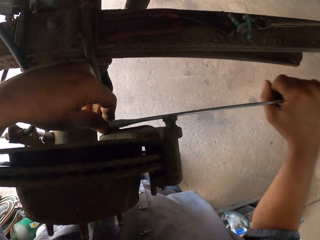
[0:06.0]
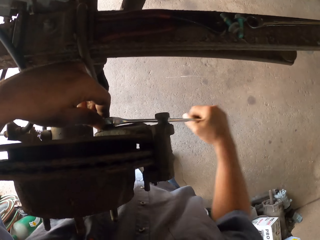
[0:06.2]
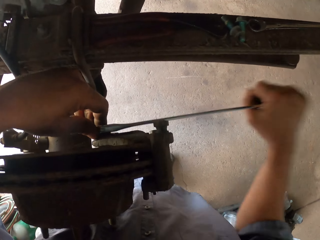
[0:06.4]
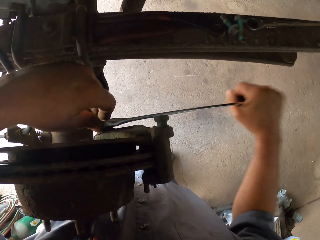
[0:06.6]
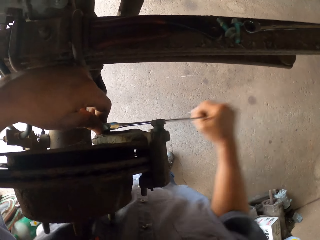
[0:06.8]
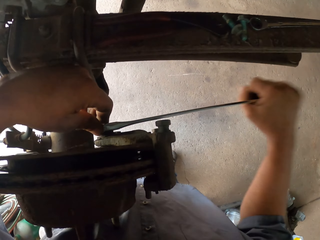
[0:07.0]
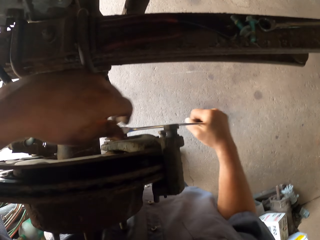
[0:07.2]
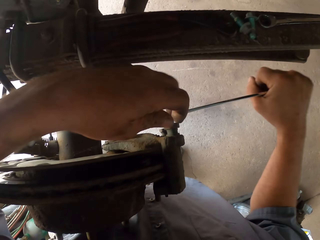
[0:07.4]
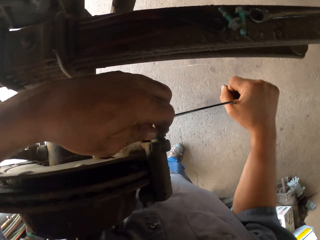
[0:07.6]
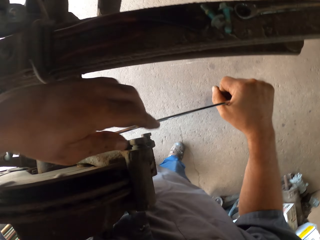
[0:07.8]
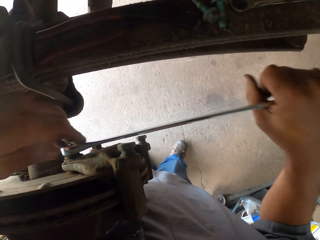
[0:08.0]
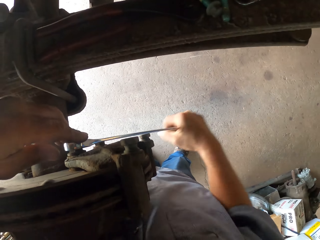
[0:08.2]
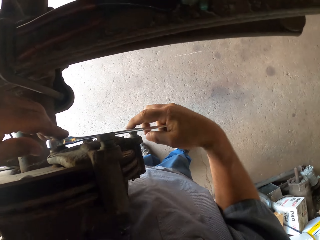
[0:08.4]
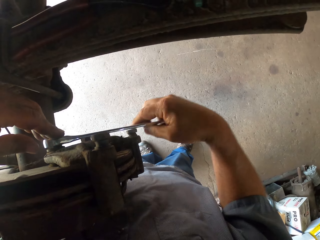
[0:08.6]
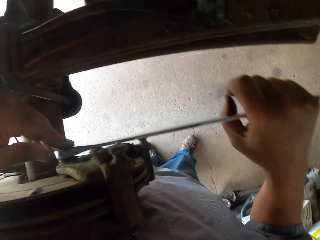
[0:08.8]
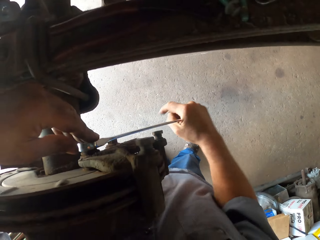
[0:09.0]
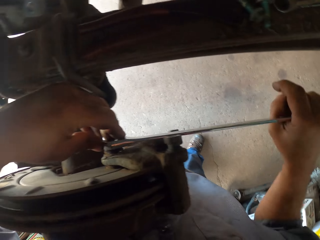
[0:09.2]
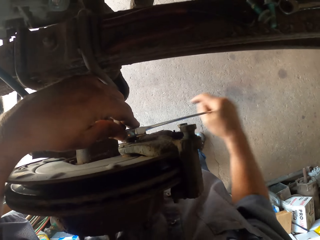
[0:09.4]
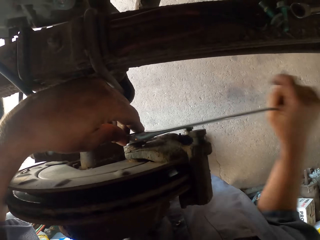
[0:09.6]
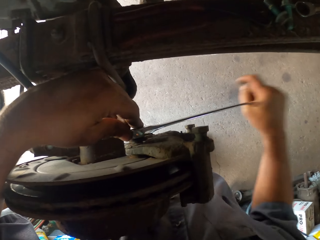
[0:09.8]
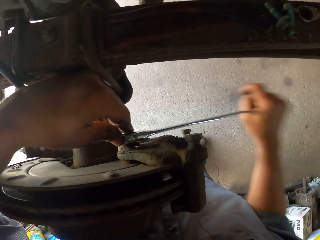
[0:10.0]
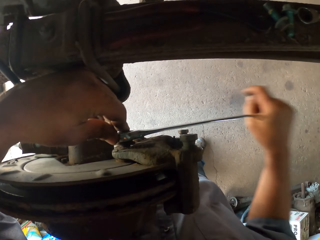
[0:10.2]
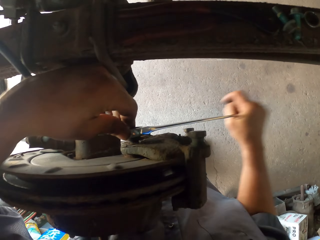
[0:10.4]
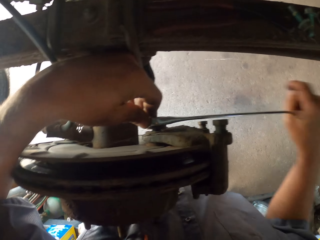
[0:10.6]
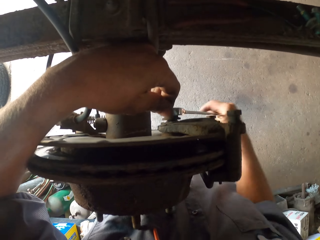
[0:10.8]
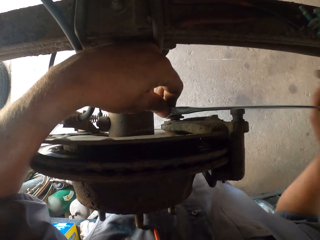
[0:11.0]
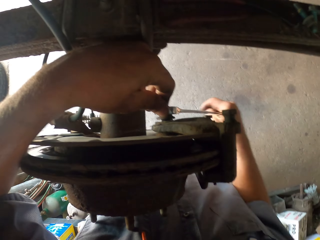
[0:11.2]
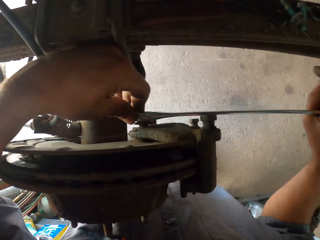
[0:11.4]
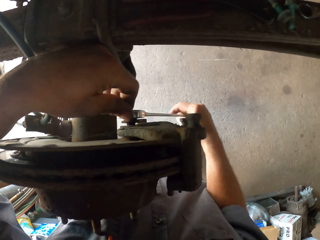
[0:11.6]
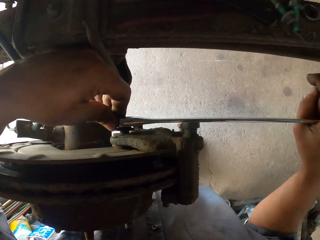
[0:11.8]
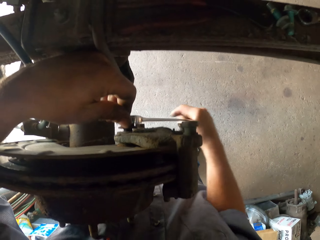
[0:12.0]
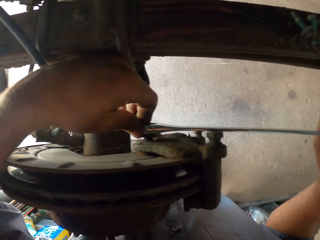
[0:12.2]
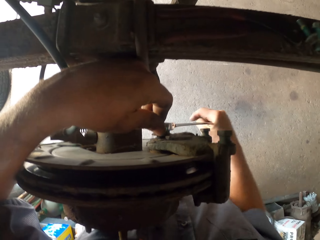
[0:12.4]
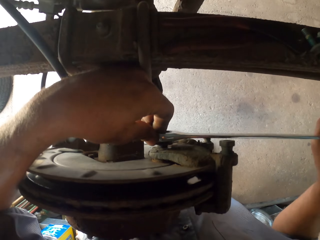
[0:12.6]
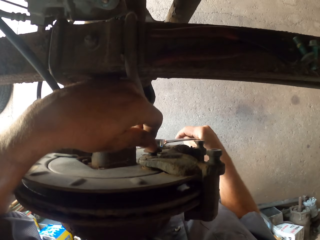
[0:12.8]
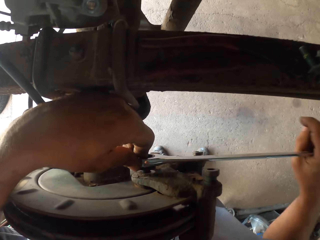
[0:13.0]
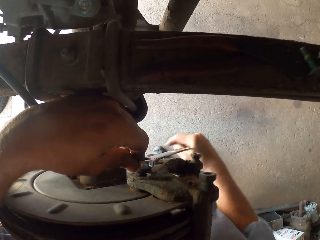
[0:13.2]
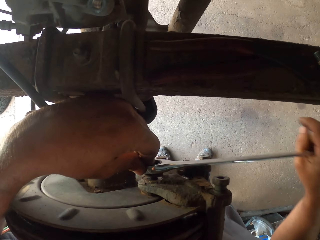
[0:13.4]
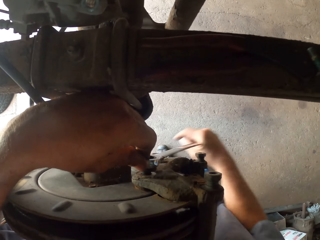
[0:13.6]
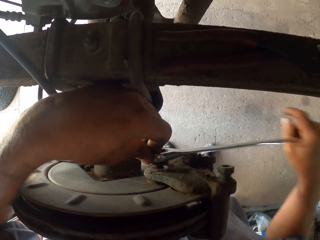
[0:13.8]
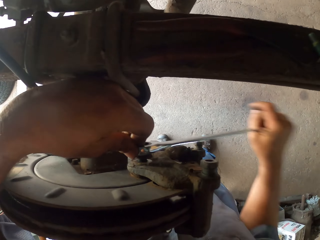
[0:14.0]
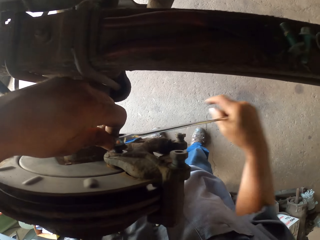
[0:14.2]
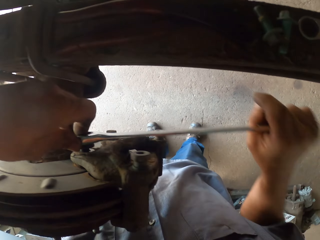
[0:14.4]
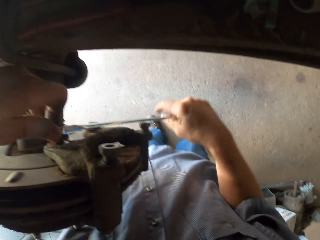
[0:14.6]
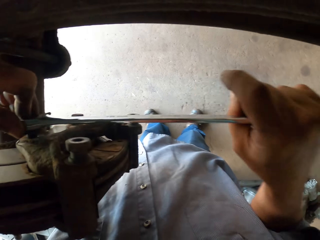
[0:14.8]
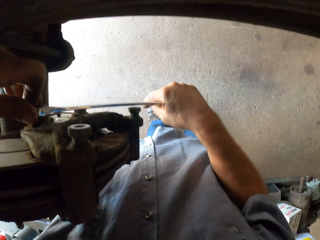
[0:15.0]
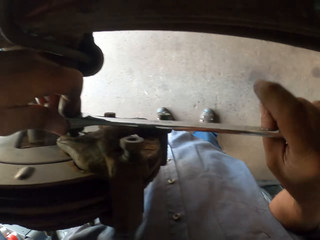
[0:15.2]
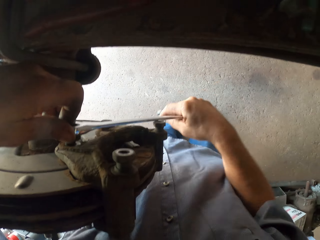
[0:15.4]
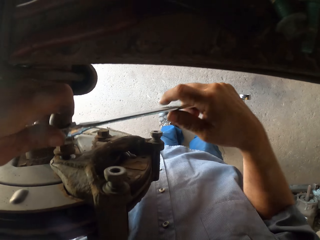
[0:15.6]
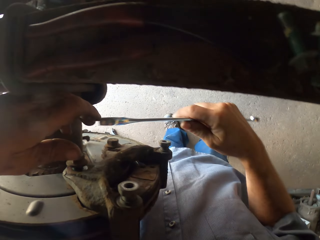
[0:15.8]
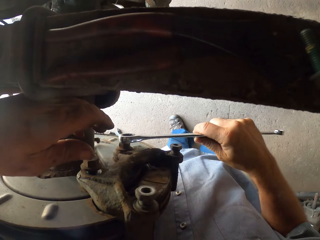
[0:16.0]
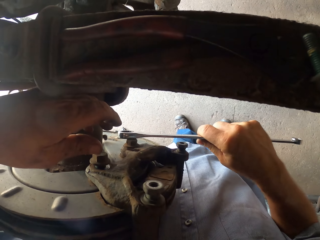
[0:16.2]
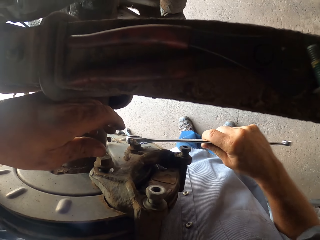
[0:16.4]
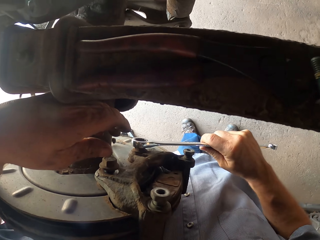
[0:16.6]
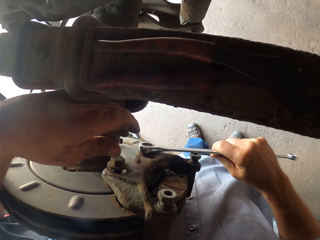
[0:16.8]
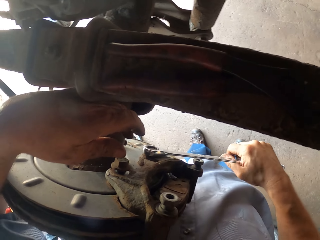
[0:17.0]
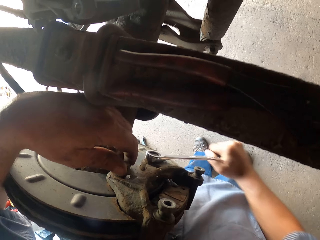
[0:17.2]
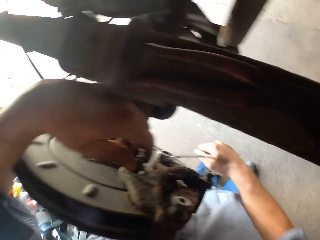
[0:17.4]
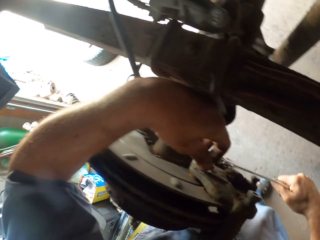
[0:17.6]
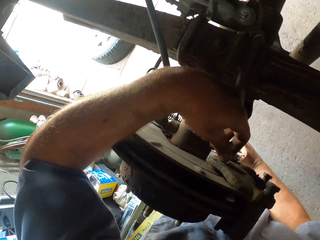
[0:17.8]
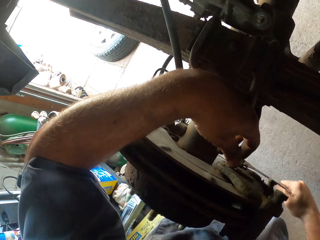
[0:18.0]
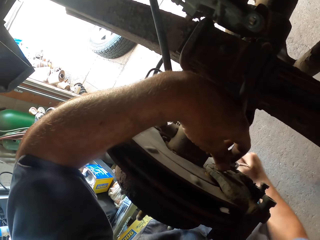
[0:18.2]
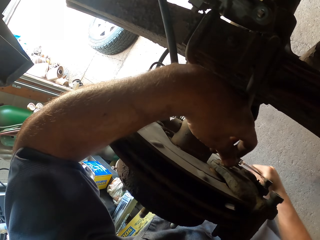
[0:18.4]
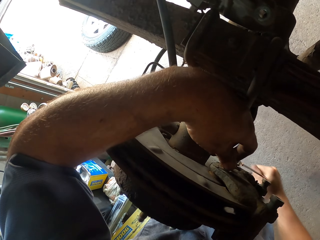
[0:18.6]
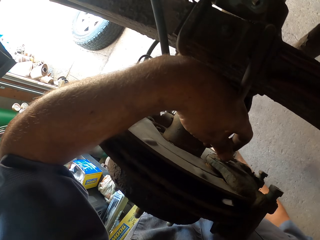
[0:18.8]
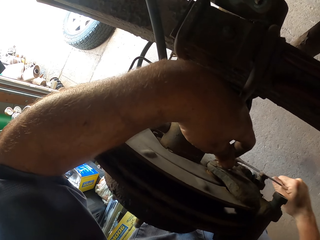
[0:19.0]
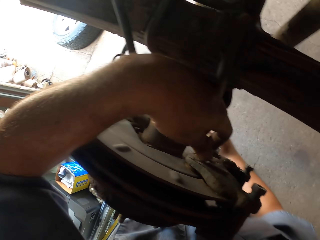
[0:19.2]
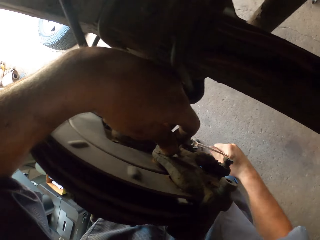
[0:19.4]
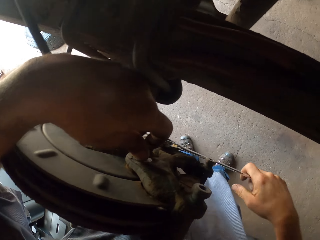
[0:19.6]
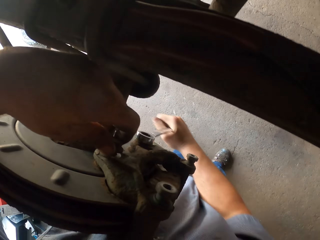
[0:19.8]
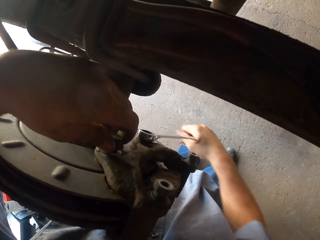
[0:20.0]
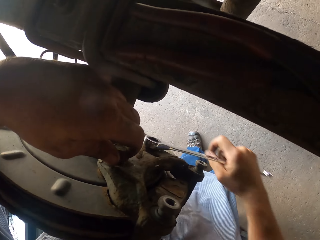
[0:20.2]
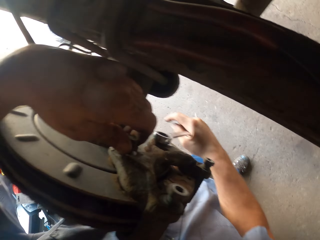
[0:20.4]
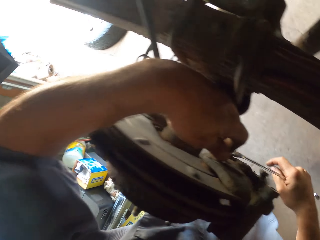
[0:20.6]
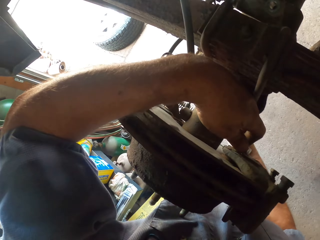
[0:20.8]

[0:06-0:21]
The camera wearer removes the spanner. They enter the spanner into the second bolt. They move the wrench. They tighten the bolt with the wrench. They loosen the bolt with the spanner back and forth.

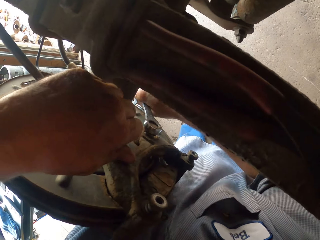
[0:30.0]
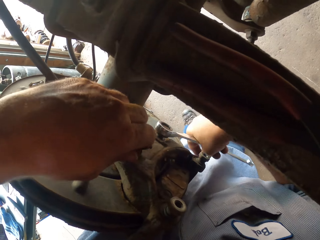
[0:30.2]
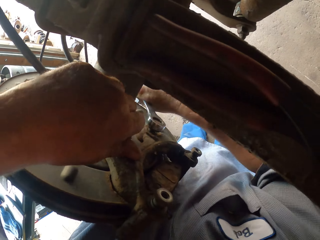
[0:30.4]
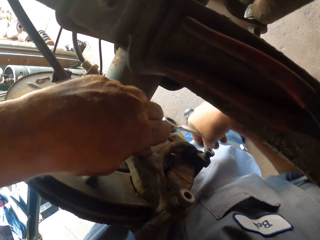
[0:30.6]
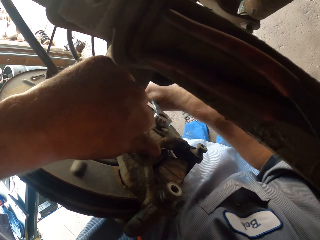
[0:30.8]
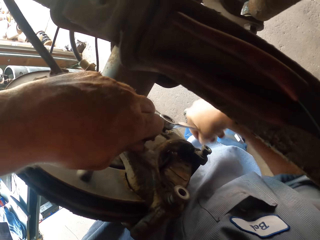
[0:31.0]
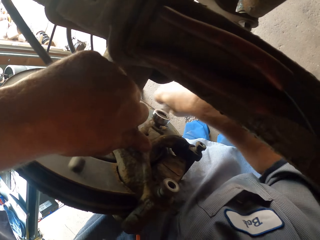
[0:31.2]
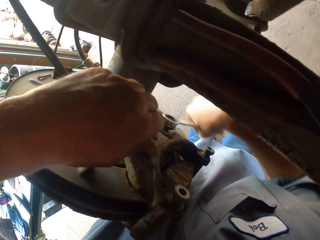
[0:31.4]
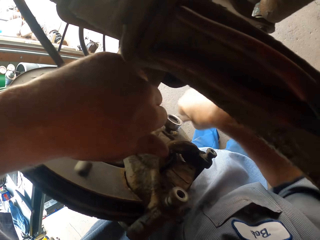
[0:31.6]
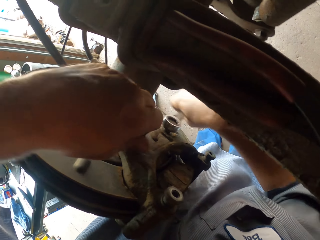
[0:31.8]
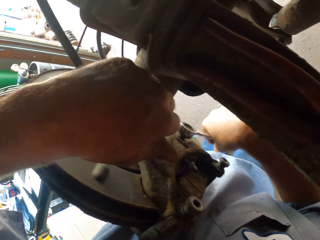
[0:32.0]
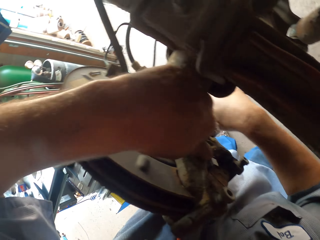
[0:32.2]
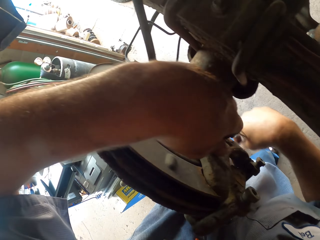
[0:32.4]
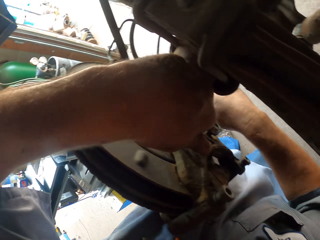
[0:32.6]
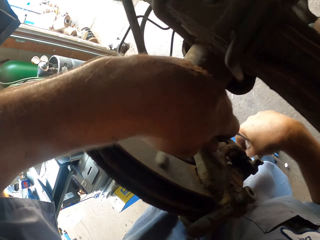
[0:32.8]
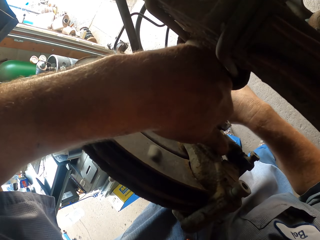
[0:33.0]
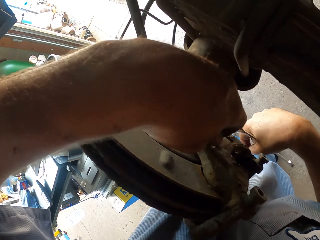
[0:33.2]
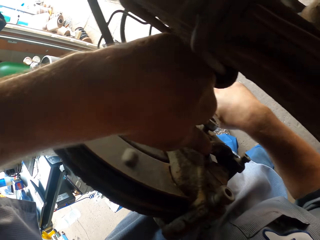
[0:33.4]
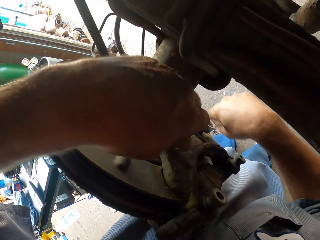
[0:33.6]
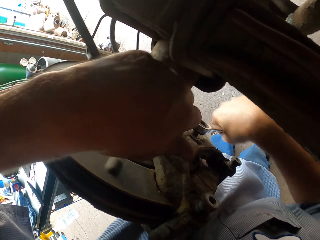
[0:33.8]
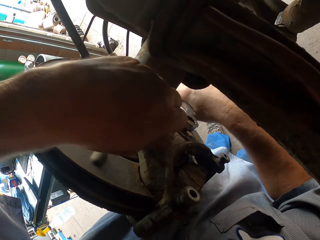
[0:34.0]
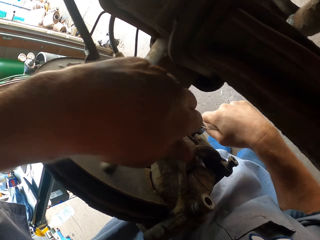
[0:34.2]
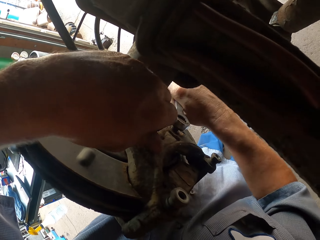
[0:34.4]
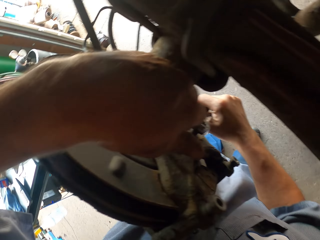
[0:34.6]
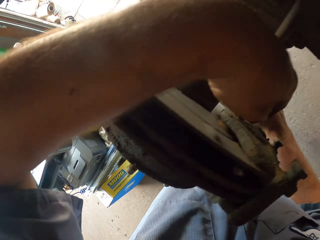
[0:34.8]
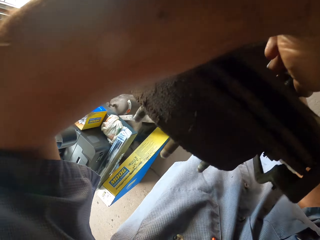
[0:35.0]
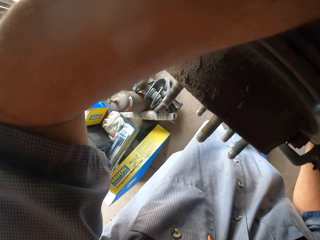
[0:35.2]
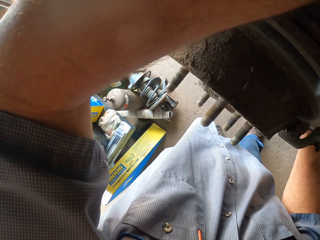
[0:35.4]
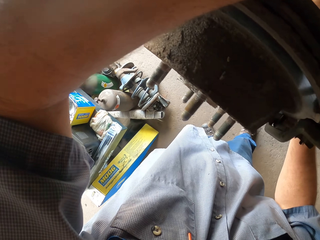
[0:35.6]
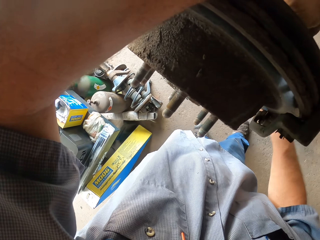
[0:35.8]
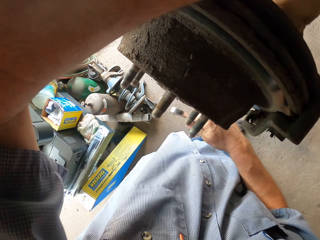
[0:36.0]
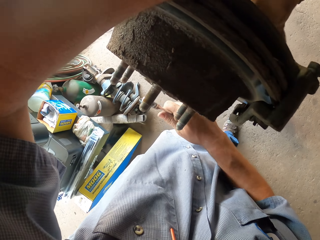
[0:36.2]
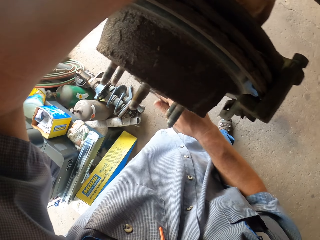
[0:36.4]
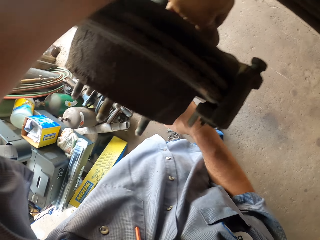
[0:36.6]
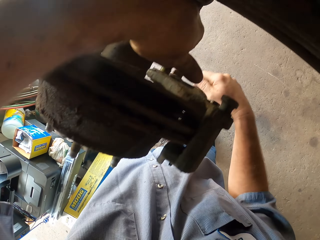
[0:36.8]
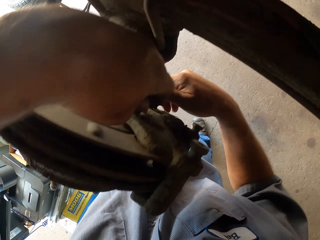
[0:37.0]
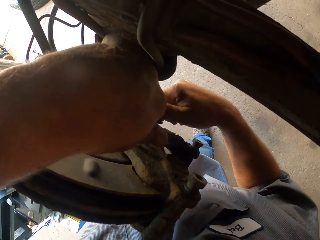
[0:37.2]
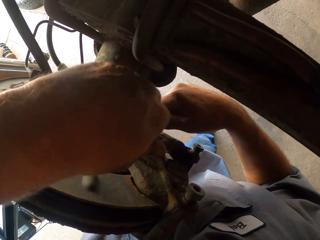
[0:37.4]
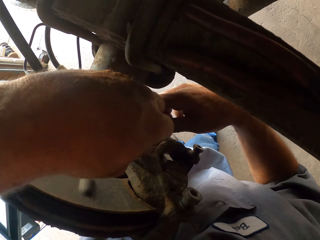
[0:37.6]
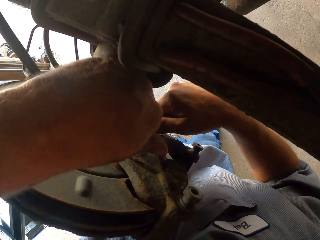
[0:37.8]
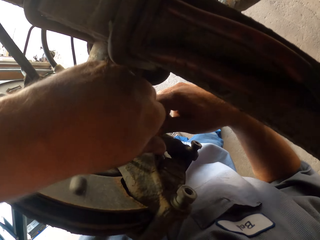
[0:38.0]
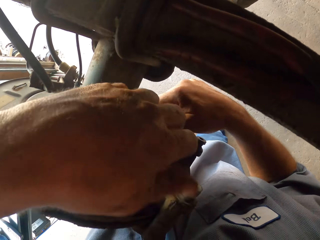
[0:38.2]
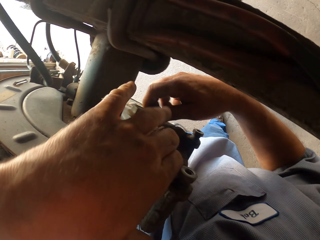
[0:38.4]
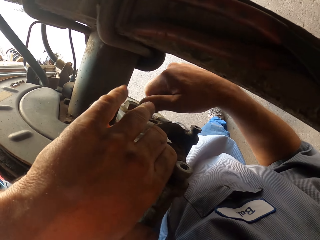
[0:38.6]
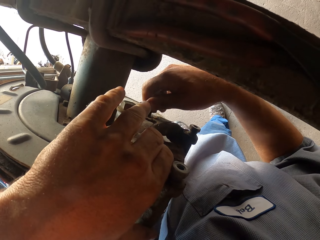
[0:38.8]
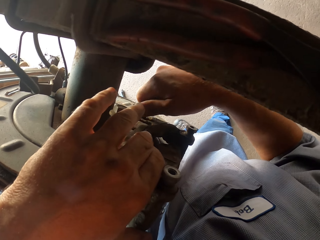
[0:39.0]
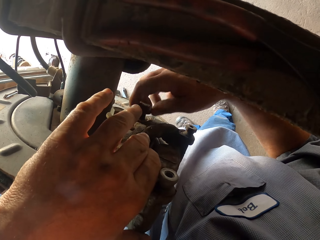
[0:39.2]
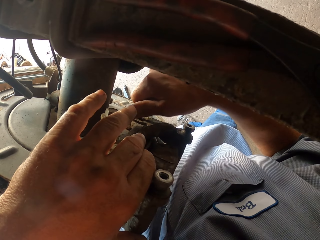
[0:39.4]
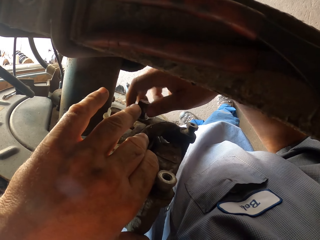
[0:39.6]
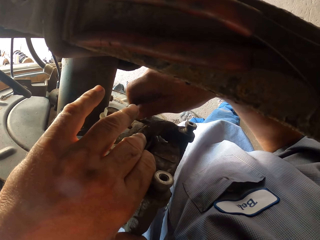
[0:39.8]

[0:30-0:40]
The camera wearer loosens the first bolt with the left hand while loosening with the spanner or wrench. They look around. They remove the spanner. They lift the wrench. They hang the spanner. They loosen the first bolt with the left hand.
